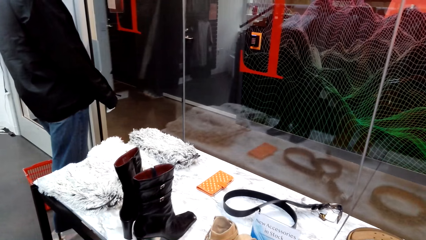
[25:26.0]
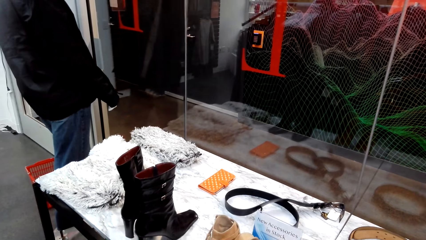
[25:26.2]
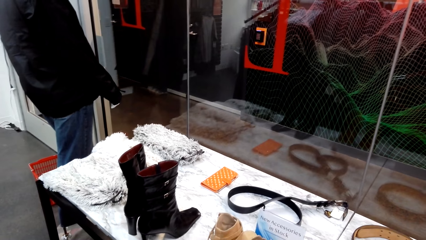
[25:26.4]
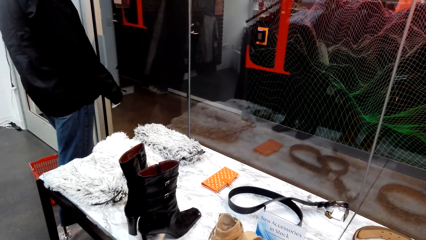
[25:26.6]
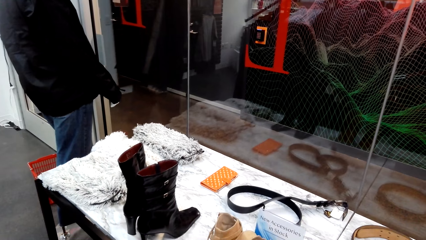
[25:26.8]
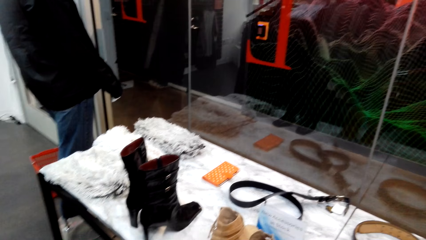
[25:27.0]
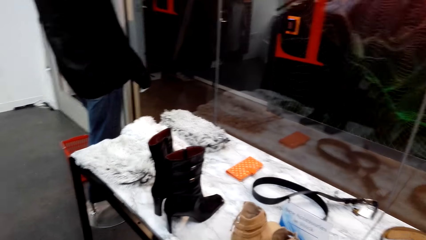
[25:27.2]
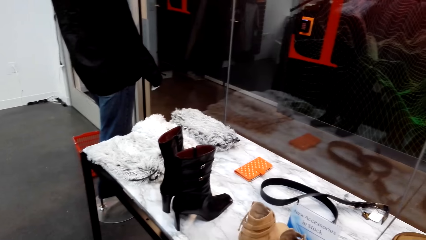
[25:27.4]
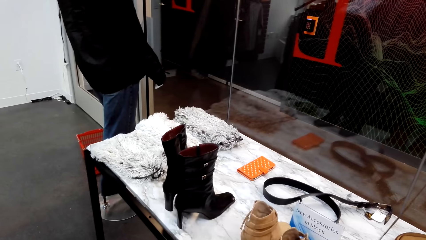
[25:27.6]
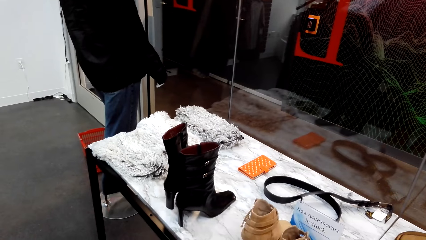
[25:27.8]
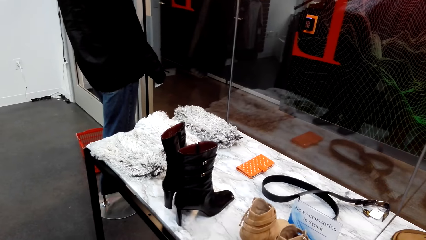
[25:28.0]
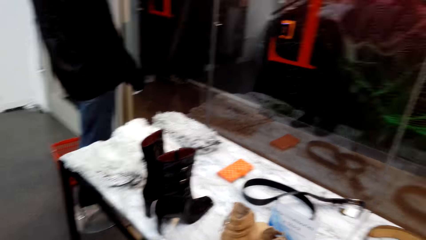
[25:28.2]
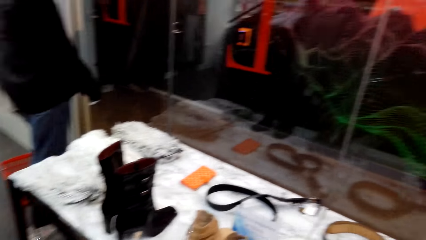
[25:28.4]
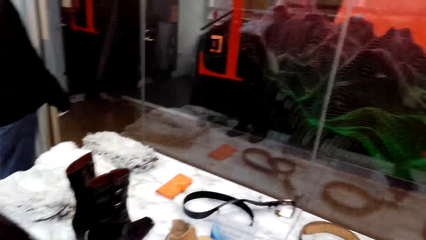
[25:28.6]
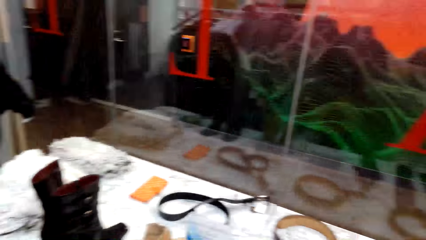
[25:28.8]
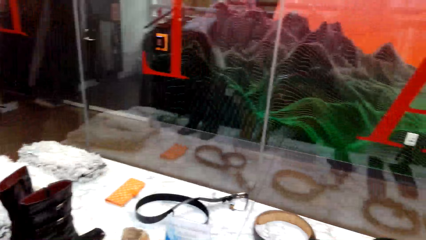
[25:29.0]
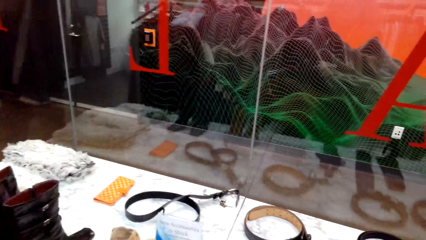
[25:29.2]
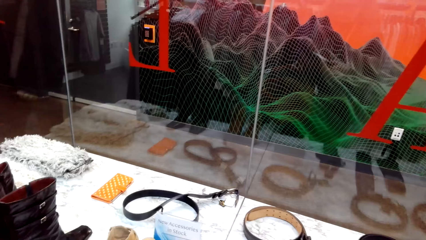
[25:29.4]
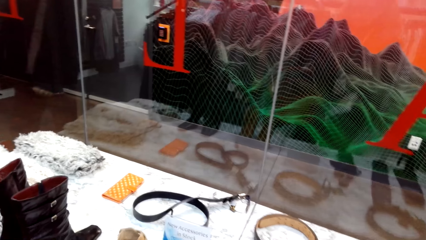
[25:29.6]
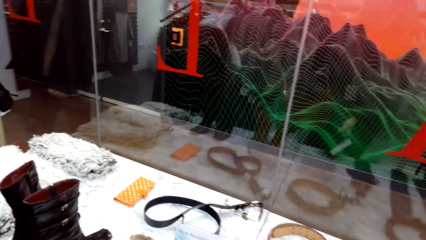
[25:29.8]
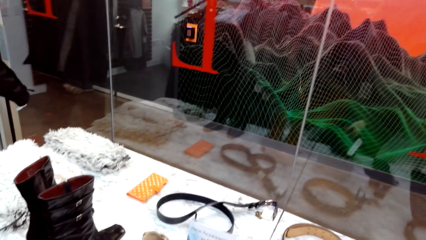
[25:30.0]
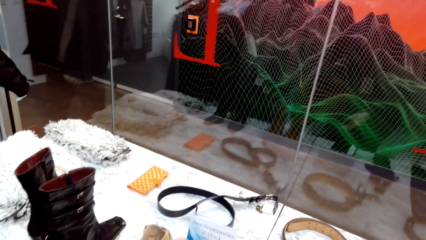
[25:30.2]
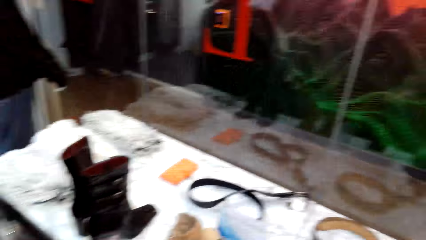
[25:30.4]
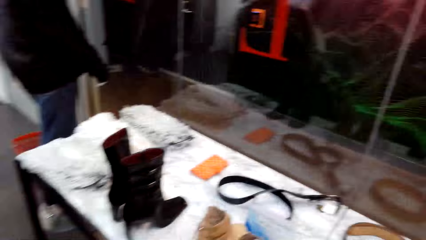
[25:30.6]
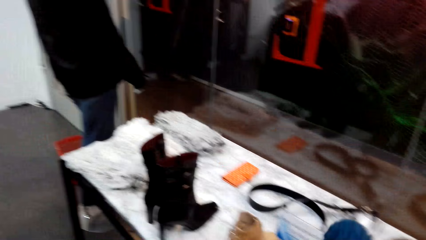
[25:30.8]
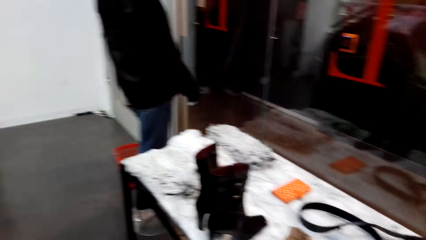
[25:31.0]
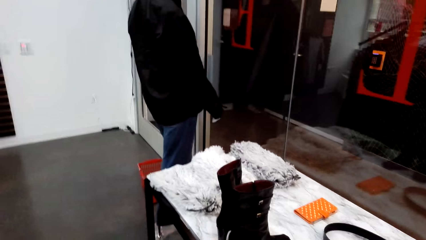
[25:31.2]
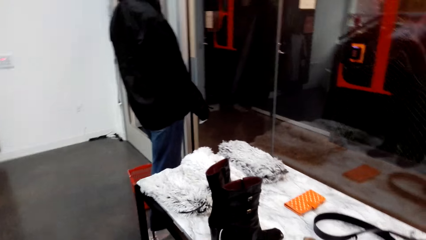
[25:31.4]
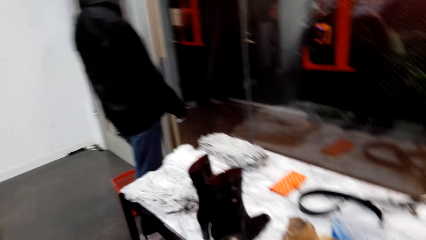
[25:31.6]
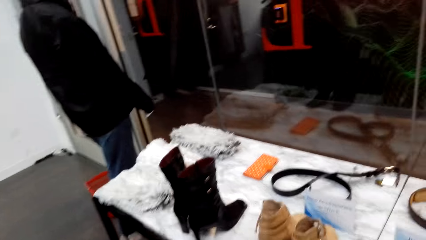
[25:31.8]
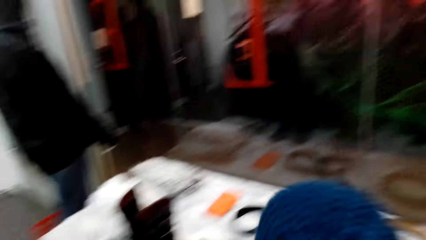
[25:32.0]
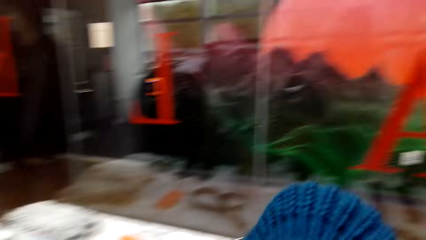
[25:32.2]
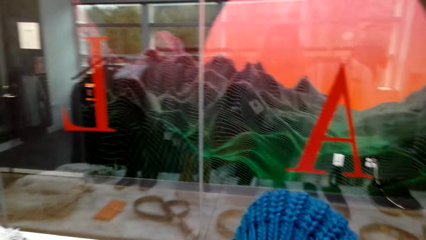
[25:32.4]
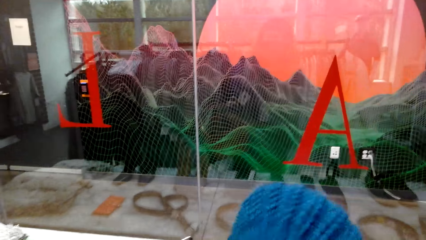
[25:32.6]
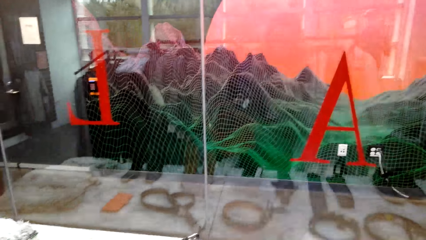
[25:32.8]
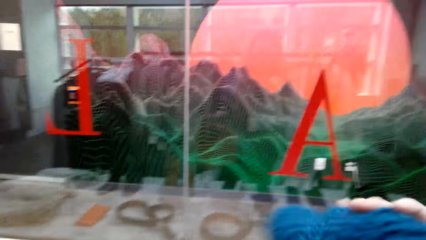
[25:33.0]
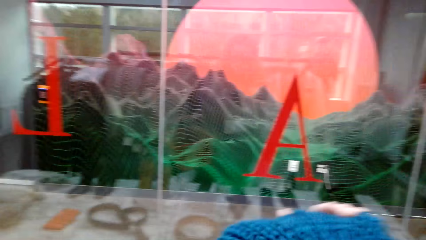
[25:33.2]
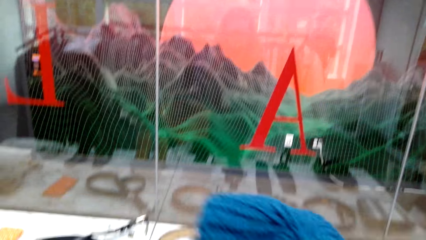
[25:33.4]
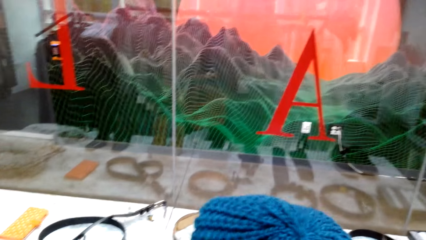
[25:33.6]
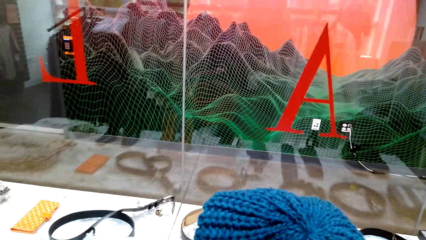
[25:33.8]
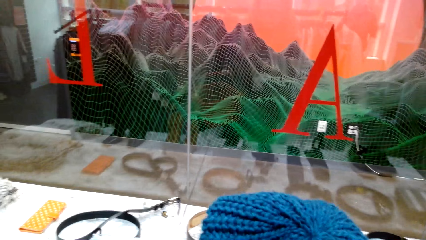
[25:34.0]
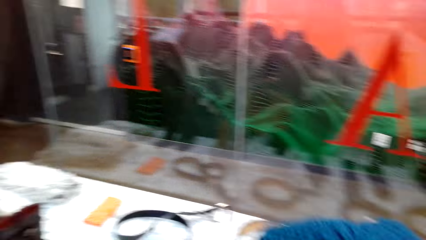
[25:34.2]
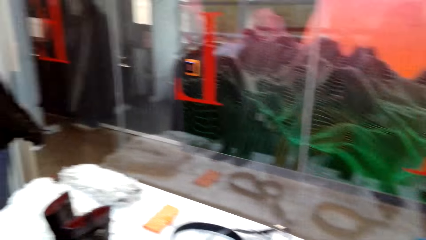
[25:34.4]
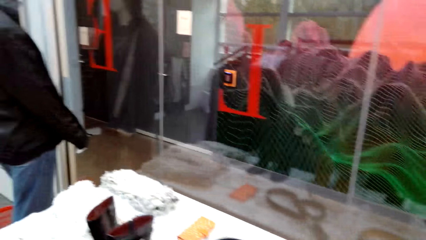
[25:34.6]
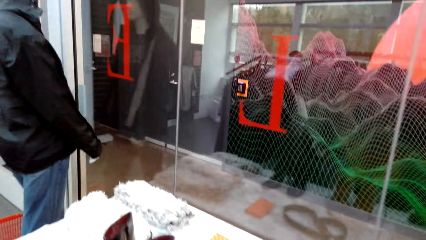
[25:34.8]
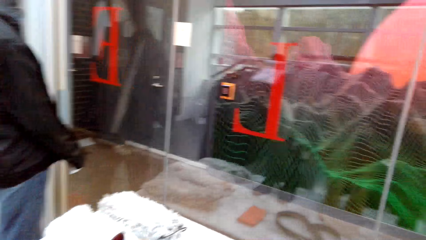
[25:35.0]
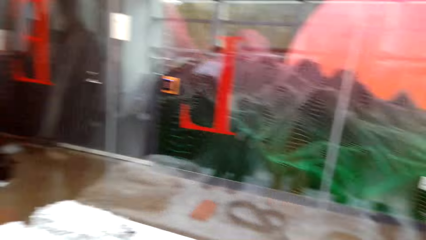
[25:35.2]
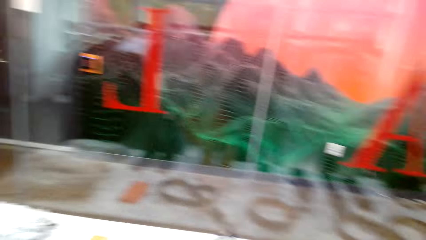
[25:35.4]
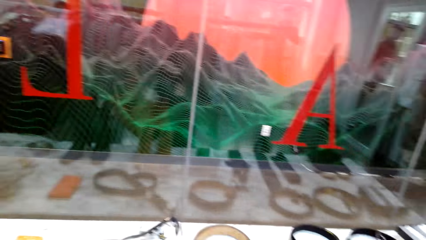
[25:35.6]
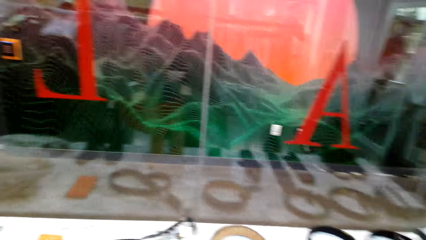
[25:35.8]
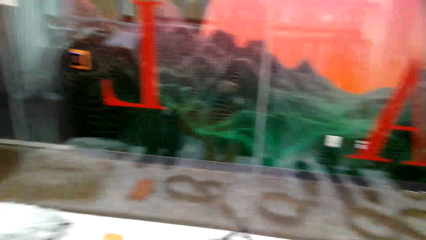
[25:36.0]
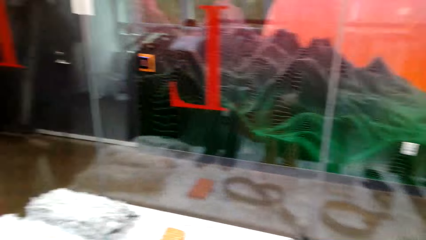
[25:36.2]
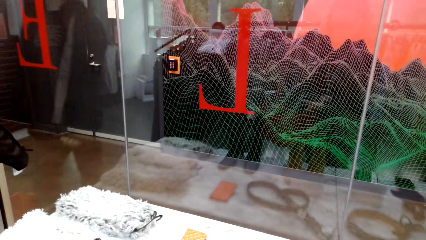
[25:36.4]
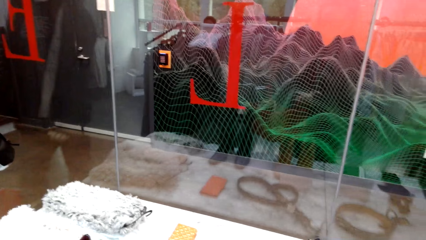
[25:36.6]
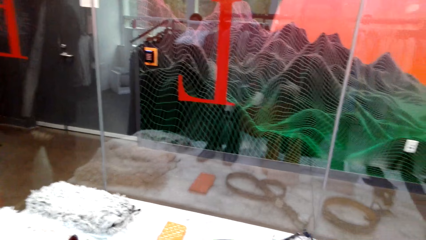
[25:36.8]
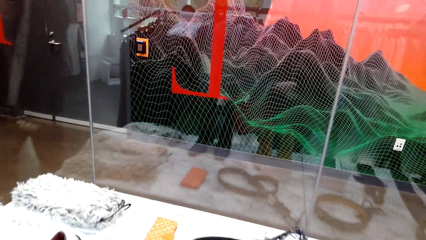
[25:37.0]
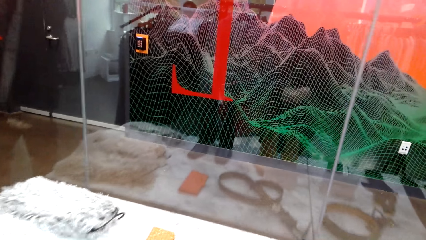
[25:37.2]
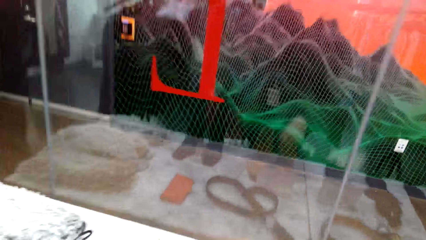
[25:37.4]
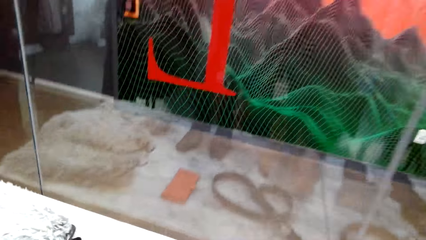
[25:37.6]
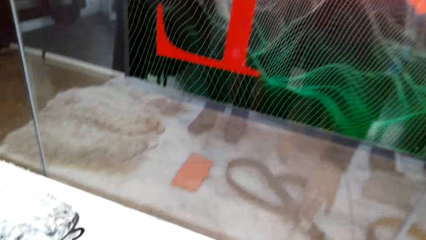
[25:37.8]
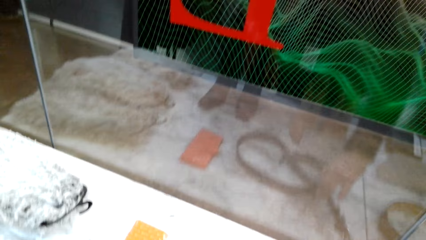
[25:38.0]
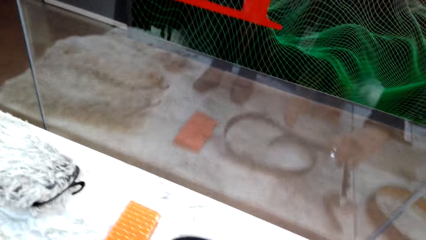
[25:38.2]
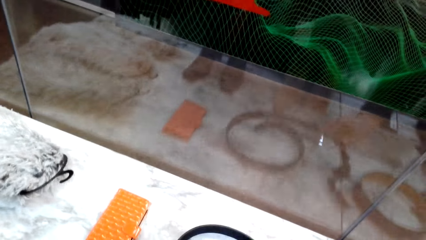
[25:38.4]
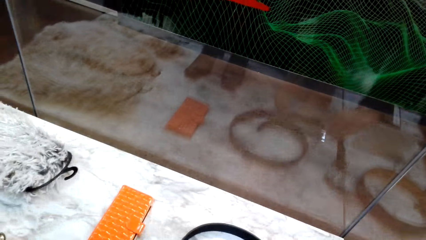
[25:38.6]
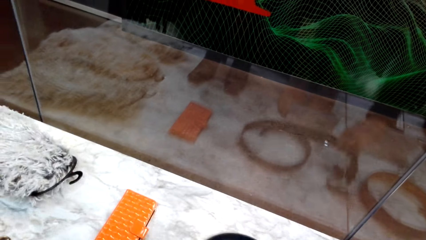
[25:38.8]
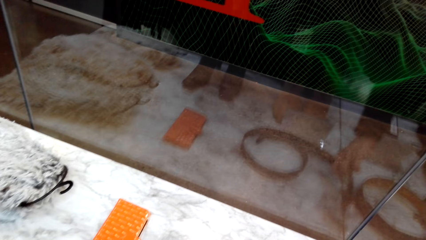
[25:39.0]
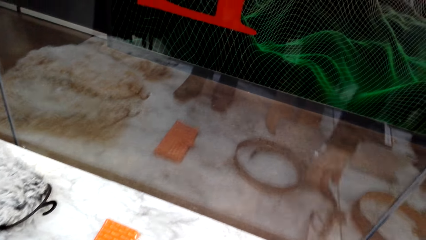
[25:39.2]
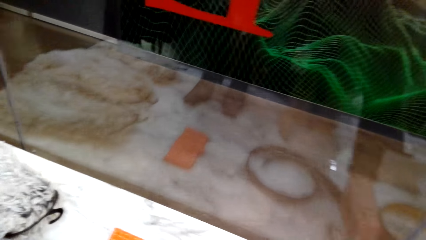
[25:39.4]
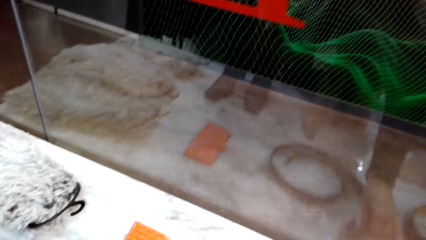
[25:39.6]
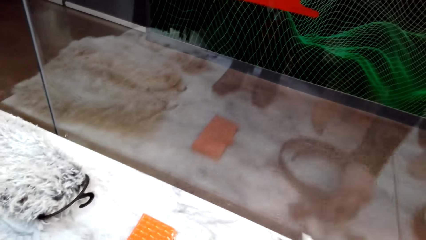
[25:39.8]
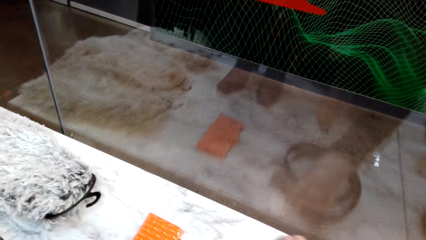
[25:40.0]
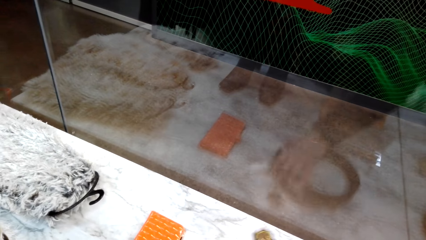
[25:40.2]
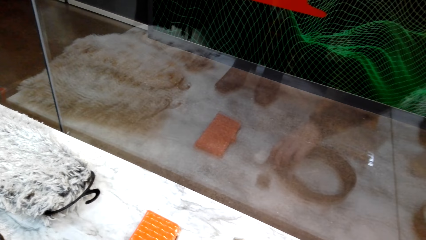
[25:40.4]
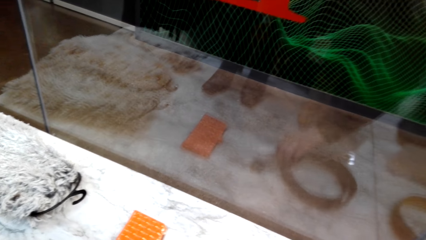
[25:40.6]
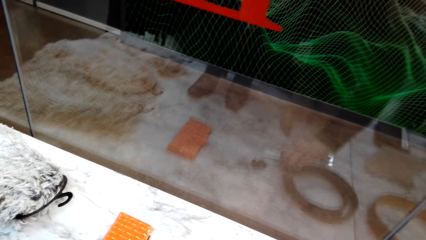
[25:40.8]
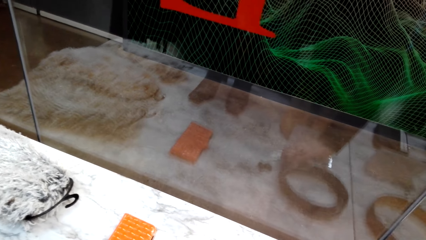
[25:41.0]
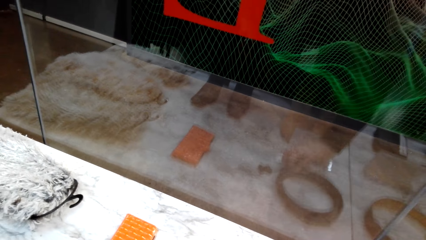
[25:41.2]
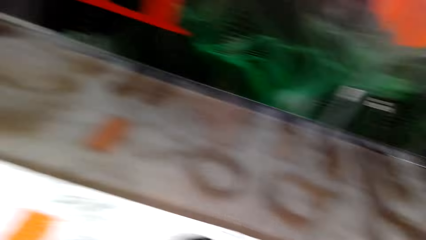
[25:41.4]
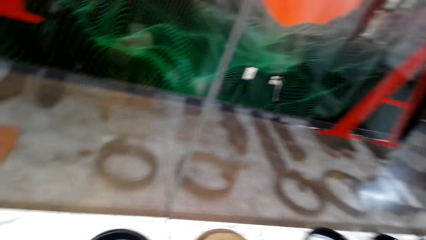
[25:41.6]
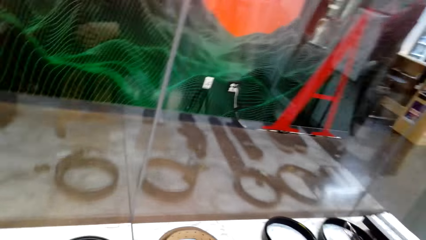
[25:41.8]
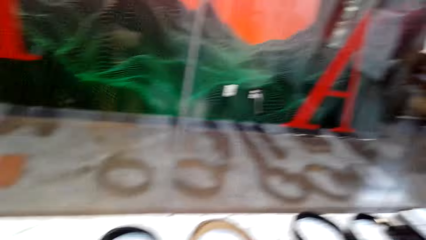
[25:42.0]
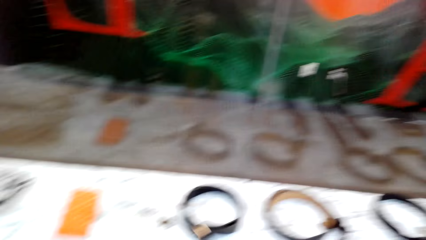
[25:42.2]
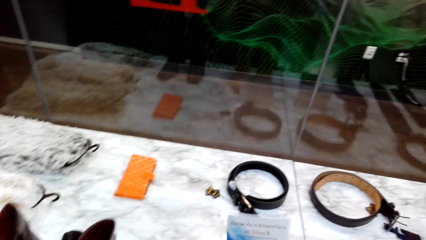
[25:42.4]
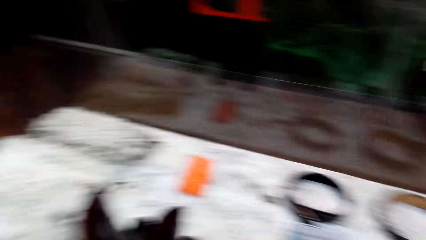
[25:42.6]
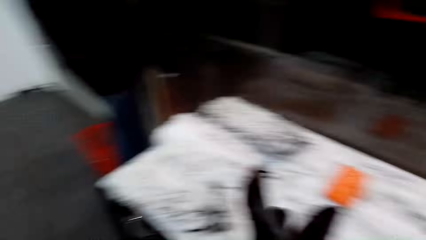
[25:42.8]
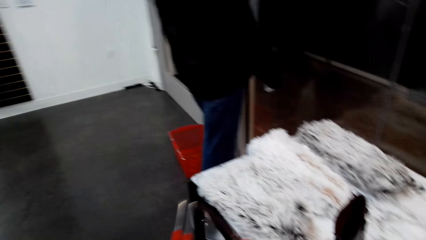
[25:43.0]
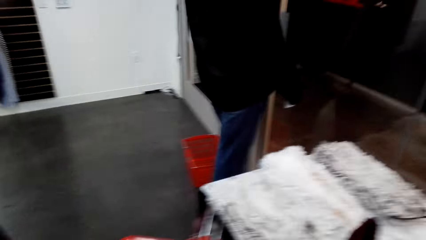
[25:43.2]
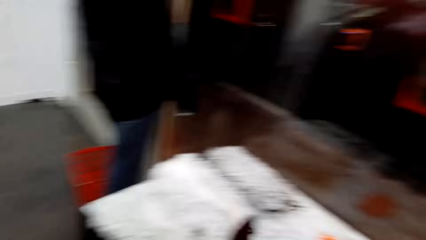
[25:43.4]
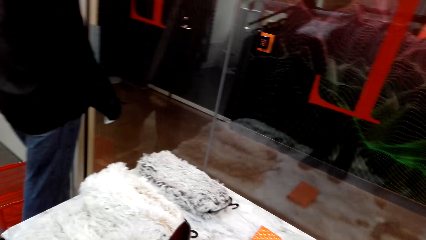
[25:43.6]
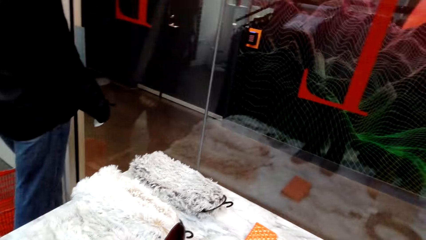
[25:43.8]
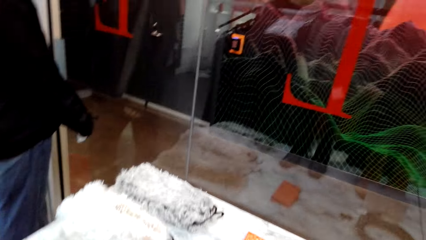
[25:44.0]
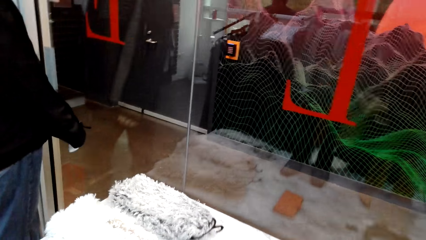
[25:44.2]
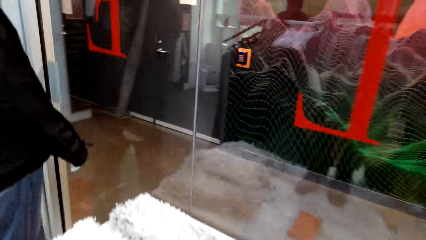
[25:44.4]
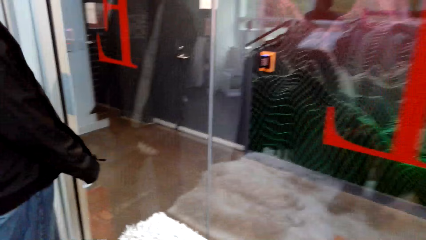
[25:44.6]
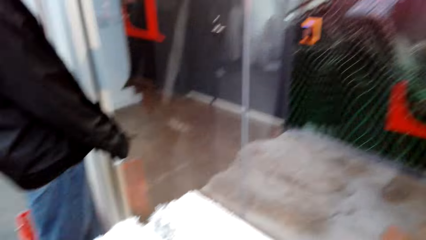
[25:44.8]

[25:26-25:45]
The camera wearer stands in the clothing store. They walk around in the clothing store. They hold a hat in the store. They adjust a belt on the display table. They walk around in the clothing store.
